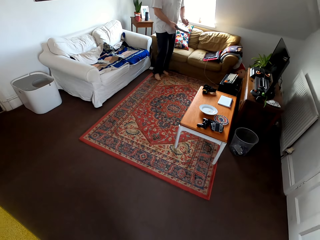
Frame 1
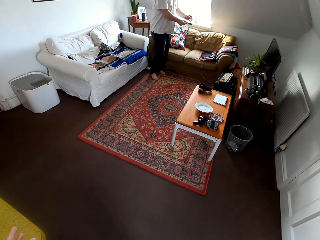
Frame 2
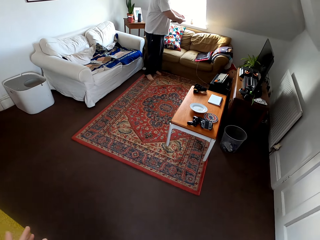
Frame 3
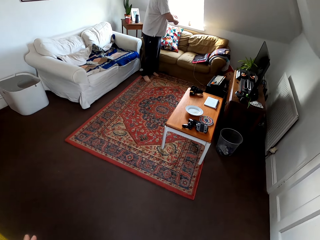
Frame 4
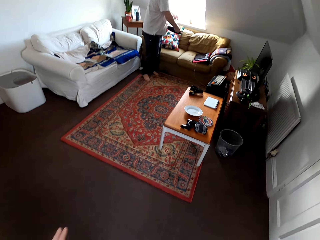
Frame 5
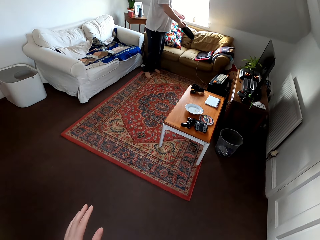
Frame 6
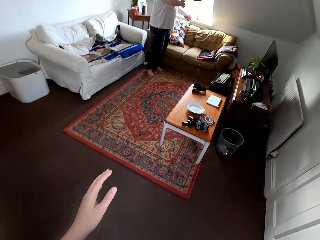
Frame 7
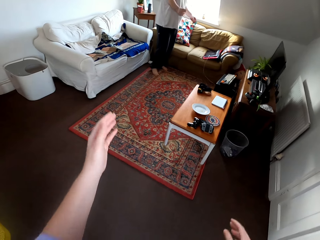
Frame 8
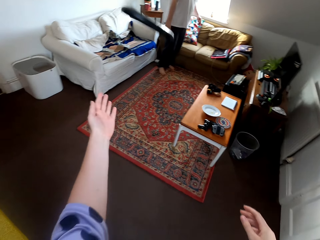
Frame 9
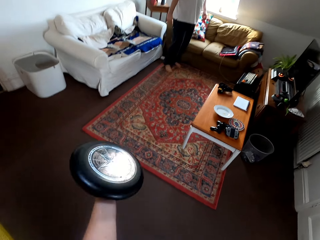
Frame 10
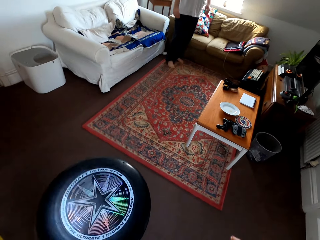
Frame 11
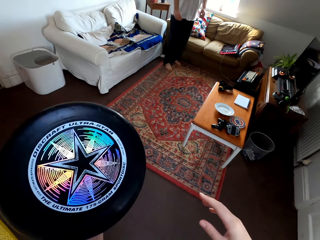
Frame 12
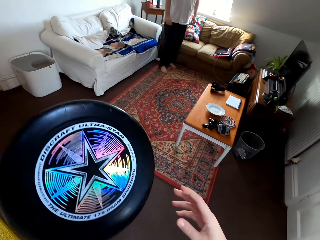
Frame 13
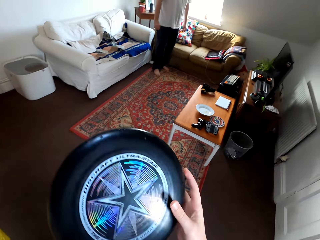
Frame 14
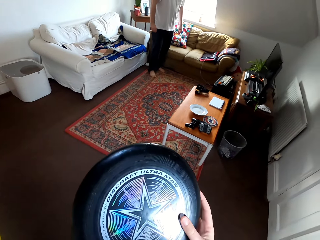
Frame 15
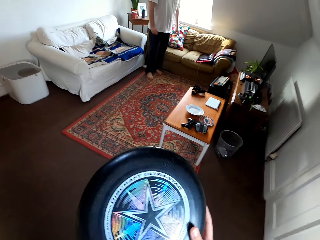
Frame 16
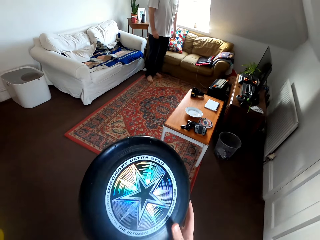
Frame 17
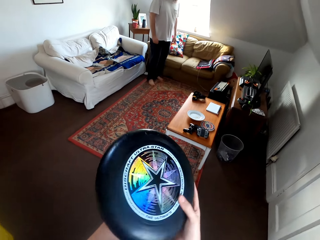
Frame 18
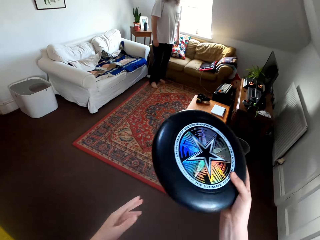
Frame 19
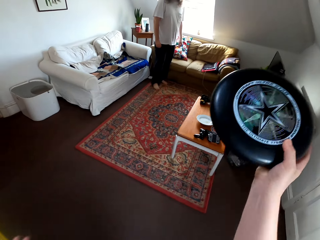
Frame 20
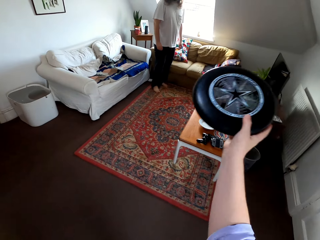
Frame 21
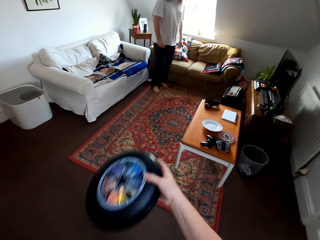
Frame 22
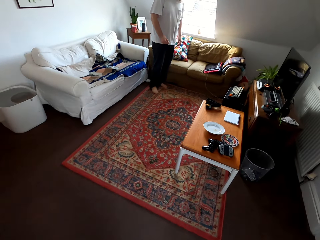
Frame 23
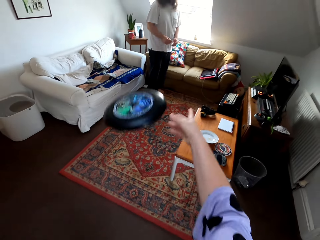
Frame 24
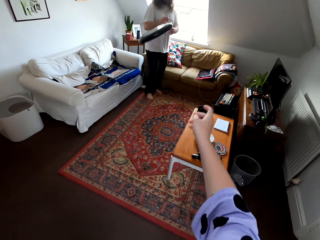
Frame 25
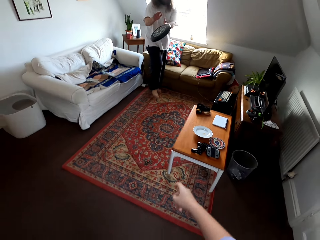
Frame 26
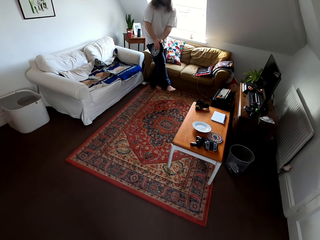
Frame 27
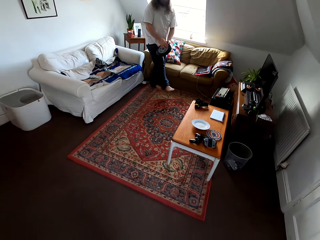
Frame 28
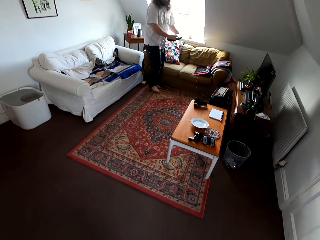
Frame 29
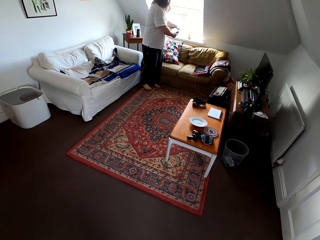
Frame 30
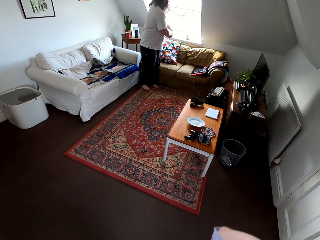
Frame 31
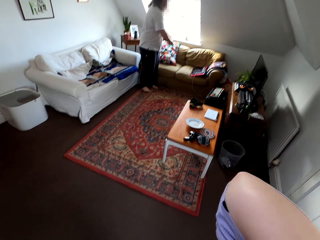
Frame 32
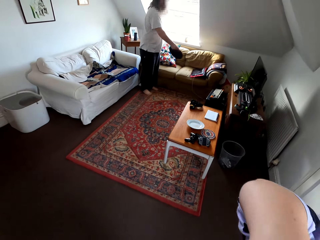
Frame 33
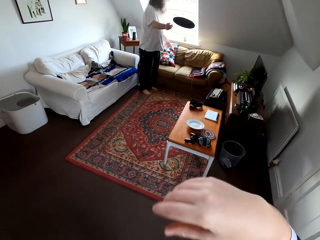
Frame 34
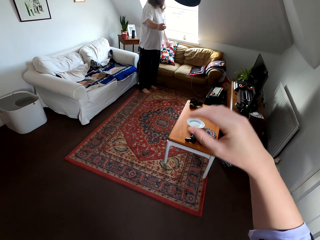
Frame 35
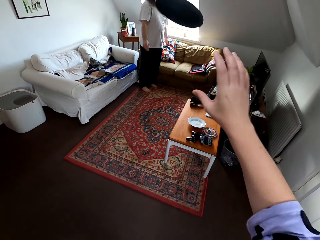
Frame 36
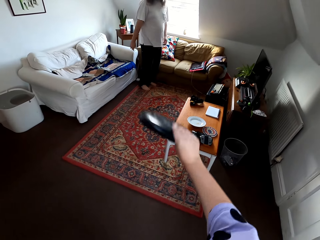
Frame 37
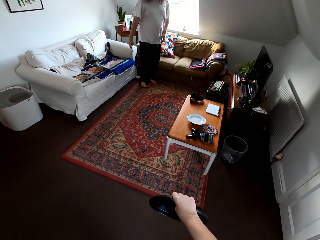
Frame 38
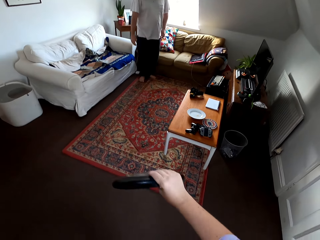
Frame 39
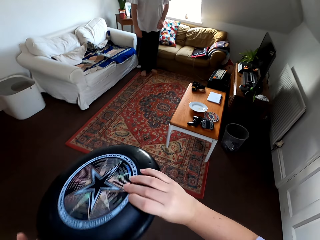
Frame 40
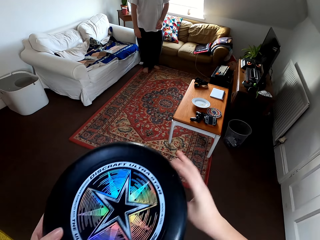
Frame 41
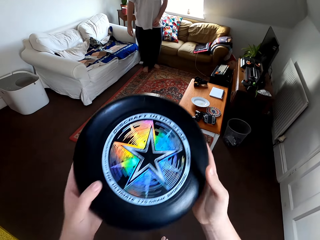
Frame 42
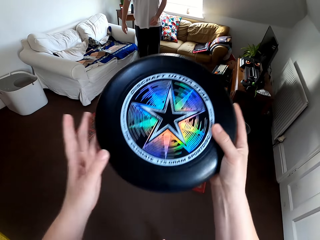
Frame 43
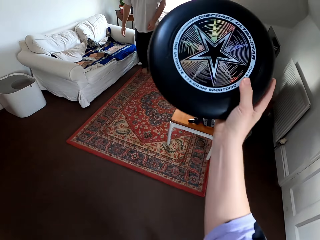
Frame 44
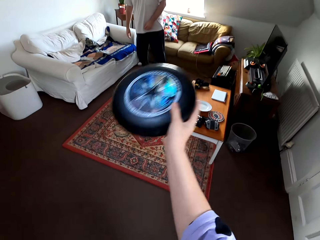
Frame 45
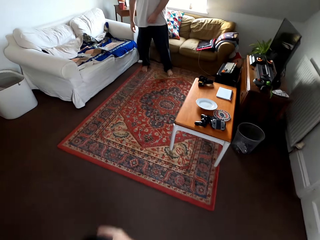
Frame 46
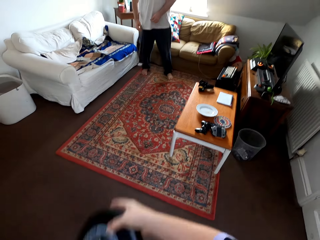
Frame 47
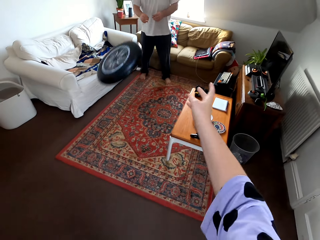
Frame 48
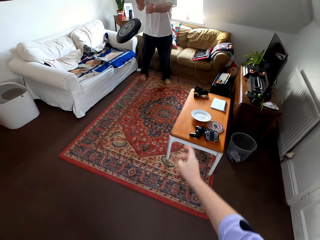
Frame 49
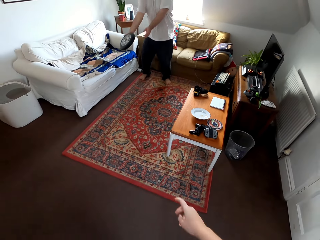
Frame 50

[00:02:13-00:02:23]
A man talks to the camera wearer. The camera wearer plays catch with the man.

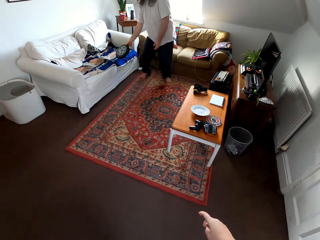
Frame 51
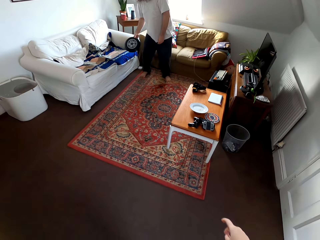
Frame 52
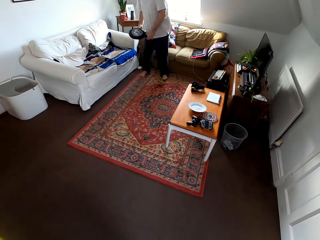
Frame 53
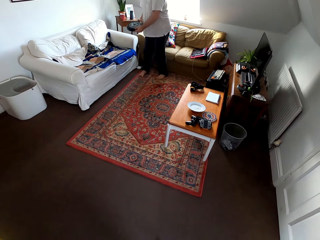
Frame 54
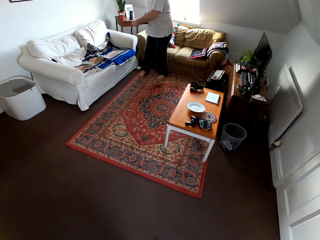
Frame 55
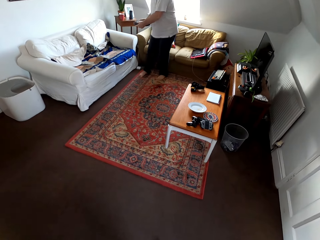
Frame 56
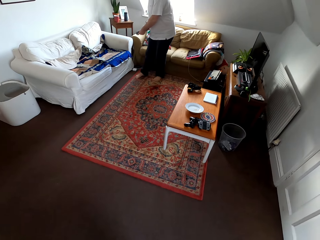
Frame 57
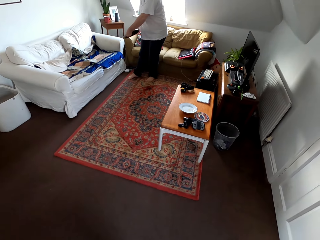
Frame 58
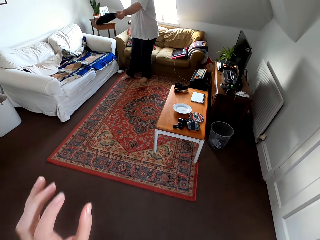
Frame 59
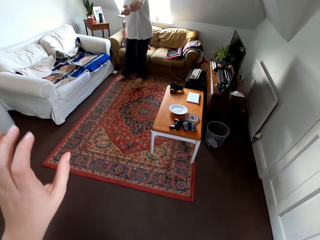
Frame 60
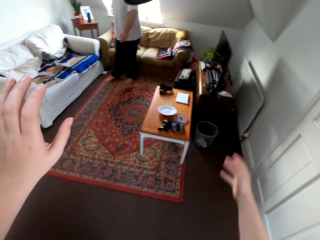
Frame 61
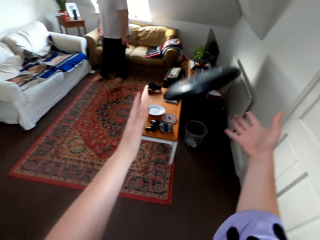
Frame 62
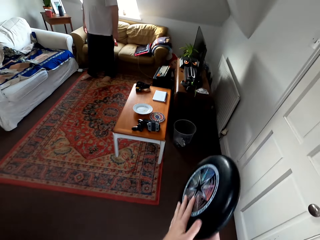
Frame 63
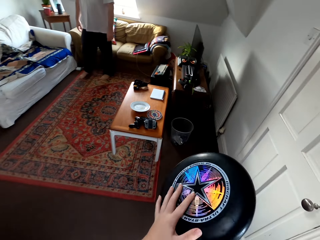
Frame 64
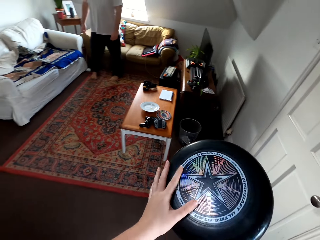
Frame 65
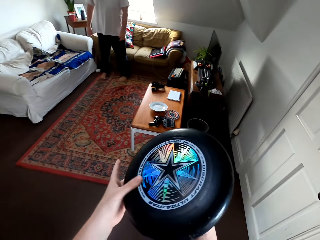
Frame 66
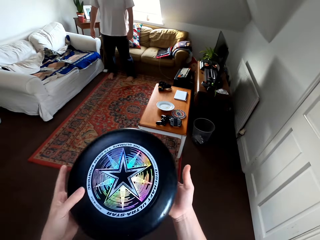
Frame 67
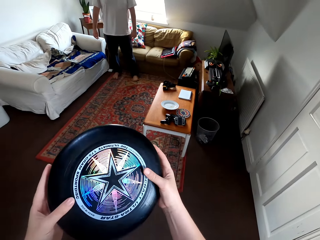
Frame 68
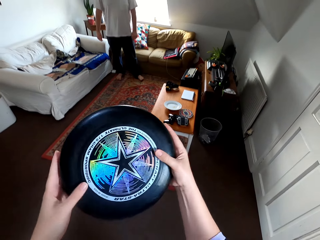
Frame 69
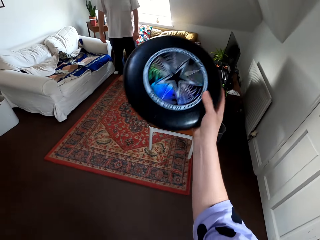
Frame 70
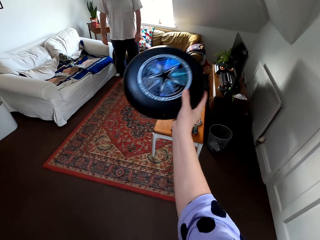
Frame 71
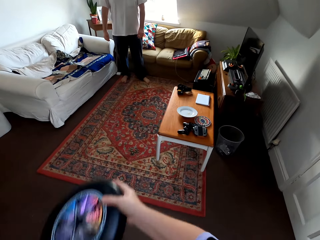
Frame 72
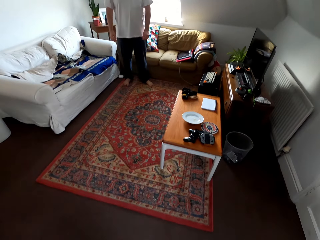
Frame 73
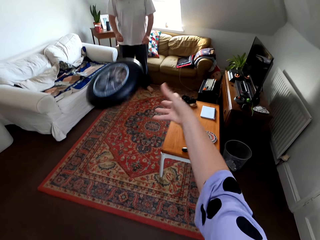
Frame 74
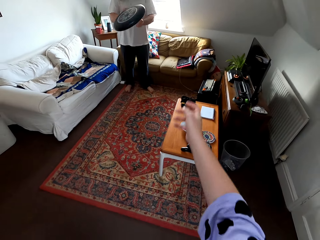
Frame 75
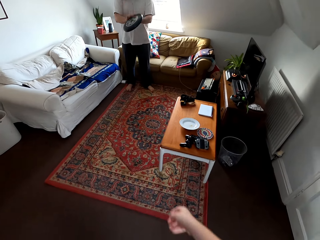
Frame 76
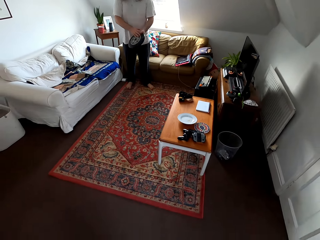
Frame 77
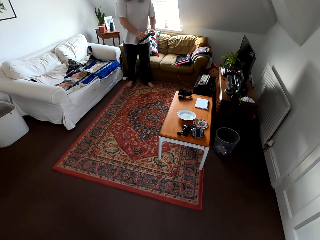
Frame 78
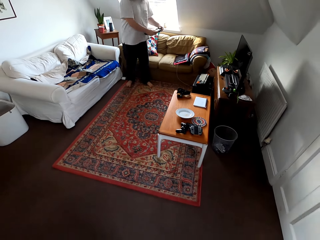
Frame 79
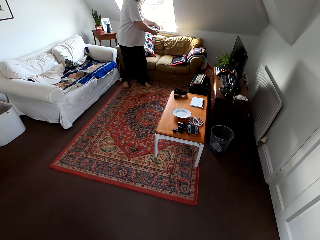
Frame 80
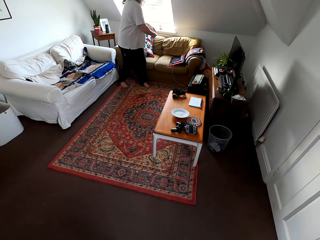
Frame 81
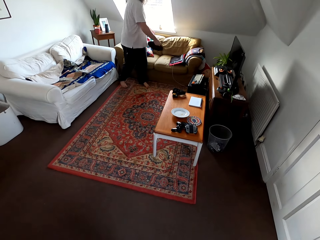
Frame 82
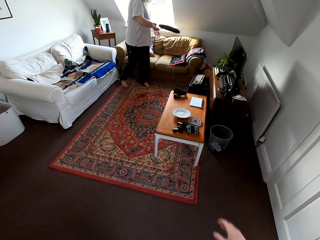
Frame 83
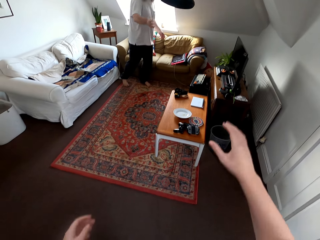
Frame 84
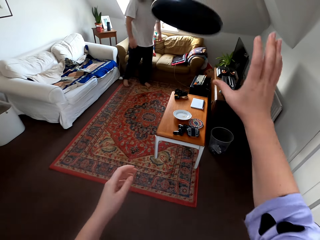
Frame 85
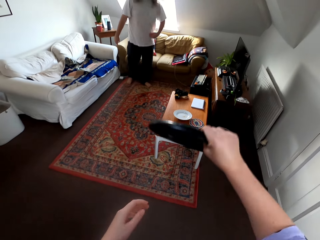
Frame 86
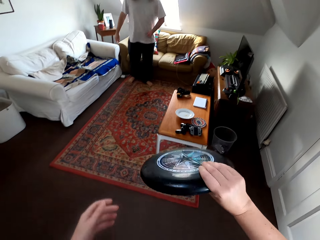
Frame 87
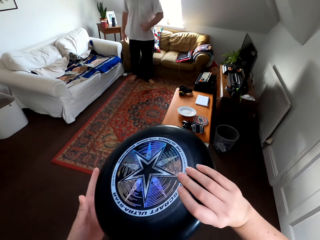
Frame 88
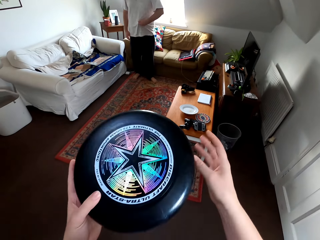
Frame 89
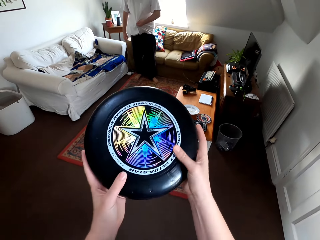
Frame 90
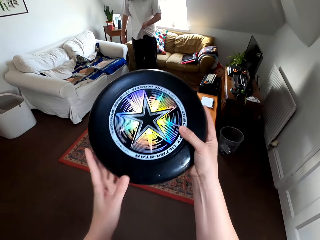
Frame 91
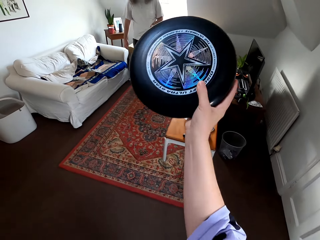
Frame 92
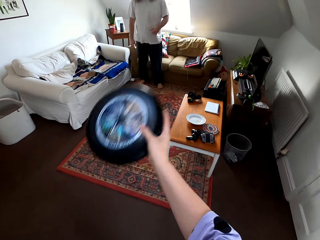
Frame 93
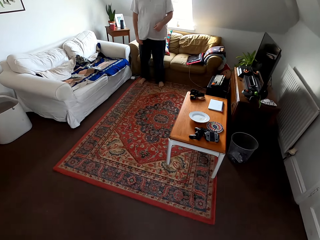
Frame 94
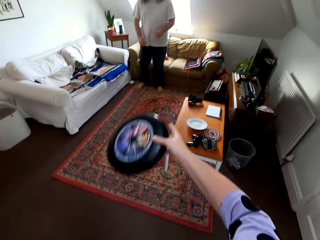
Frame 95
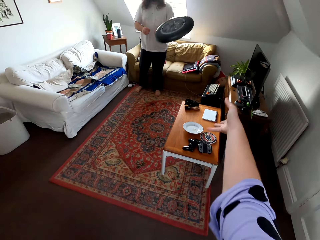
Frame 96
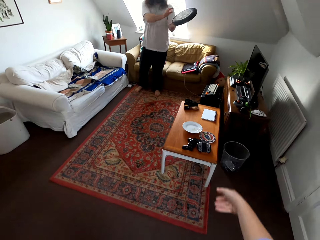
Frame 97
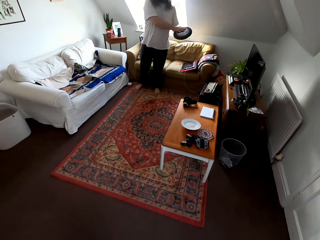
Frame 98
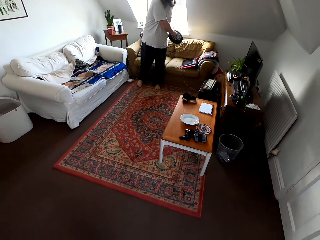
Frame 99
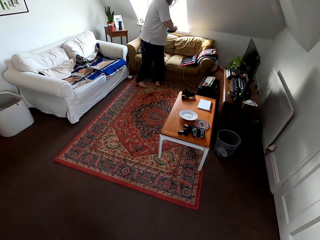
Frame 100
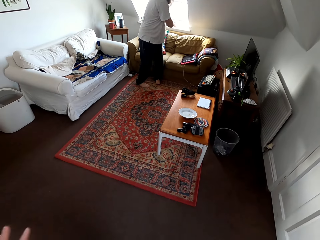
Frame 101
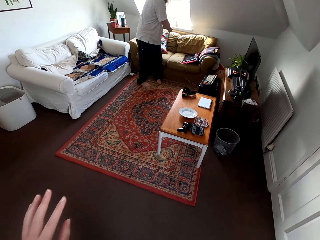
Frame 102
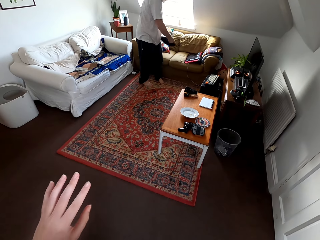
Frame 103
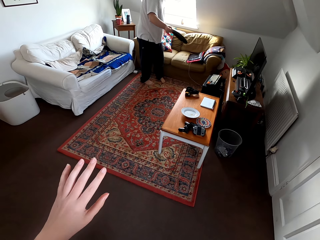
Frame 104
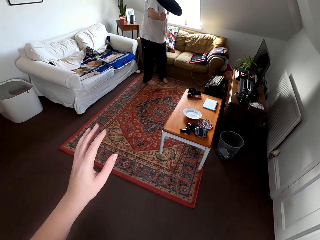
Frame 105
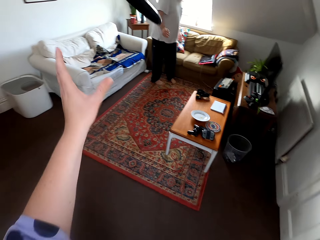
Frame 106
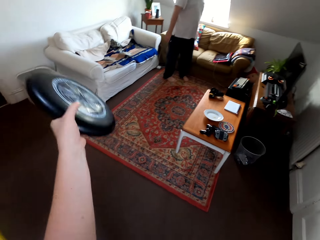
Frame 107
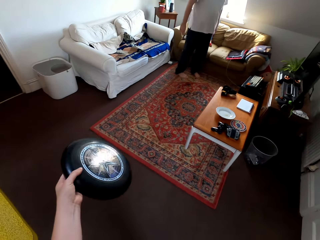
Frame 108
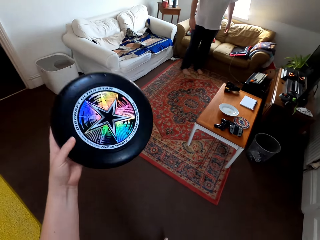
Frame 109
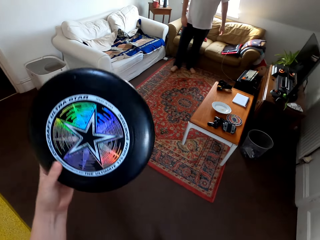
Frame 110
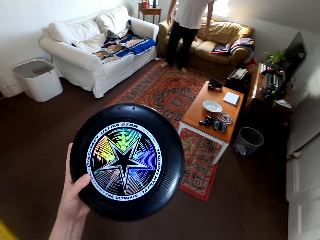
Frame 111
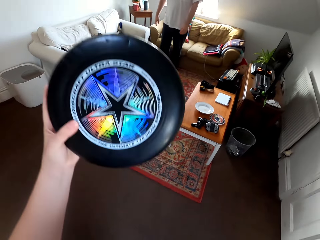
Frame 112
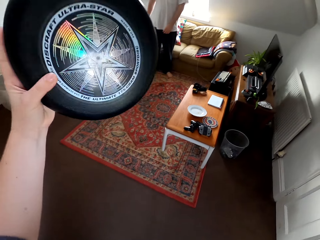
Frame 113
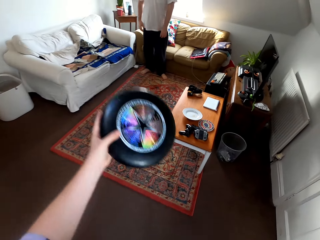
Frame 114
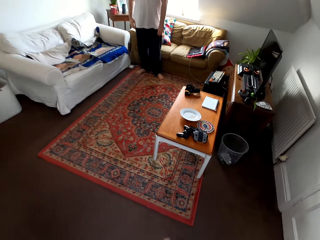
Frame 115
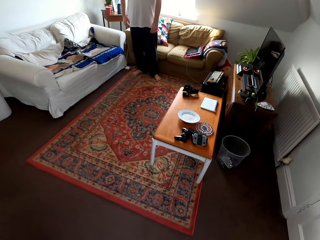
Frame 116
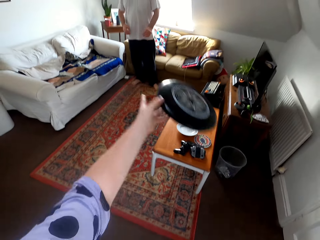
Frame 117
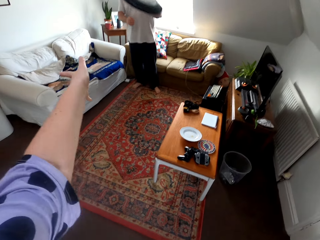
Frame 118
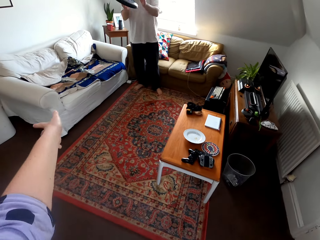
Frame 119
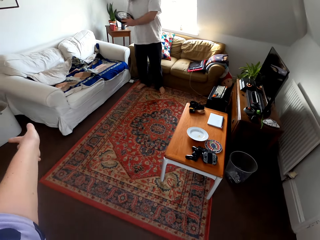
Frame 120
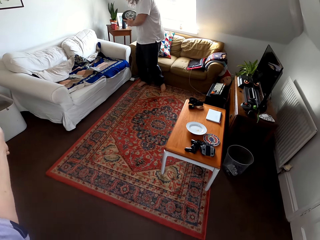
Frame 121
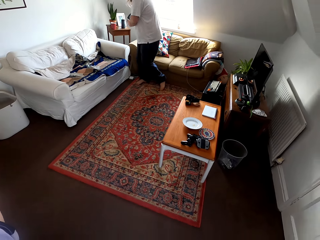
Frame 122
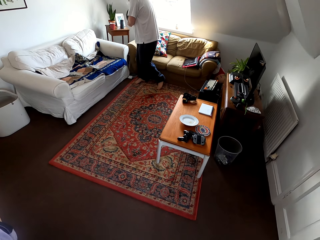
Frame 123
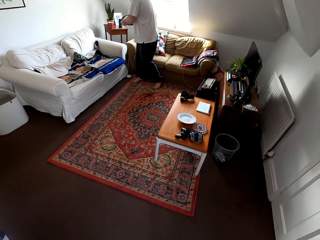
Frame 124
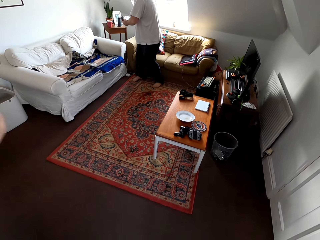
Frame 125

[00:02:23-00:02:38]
The camera wearer talks to a man. The man plays catch with the camera wearer. The man talks to the camera wearer. The camera wearer plays catch with the man. The man talks to the camera wearer. The man plays catch with the camera wearer.
